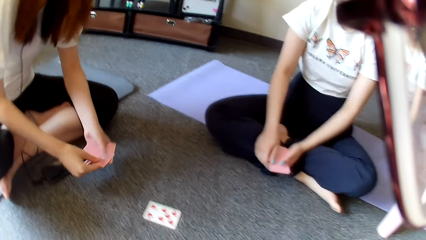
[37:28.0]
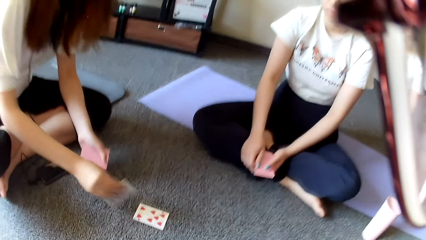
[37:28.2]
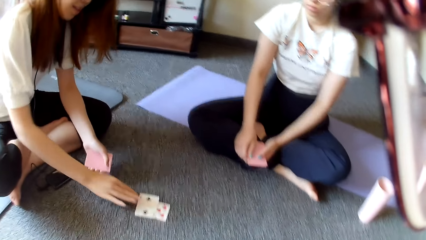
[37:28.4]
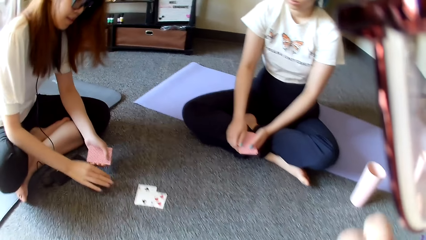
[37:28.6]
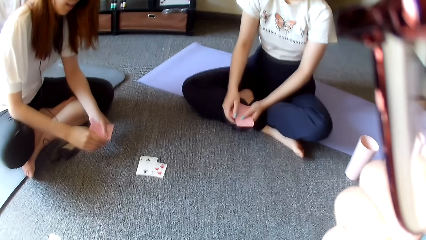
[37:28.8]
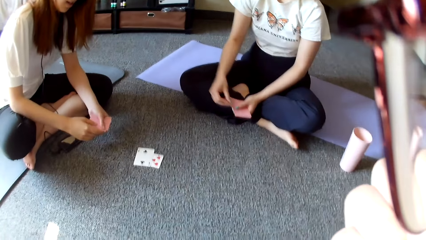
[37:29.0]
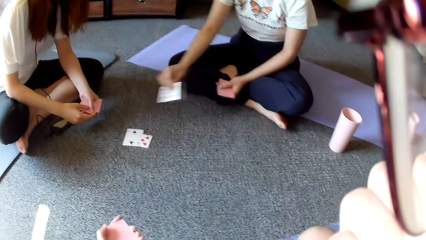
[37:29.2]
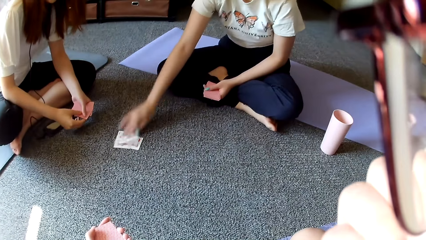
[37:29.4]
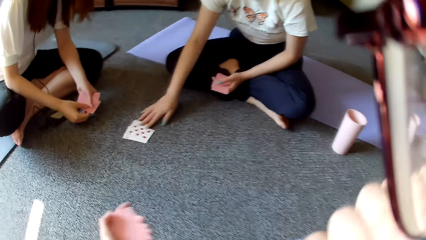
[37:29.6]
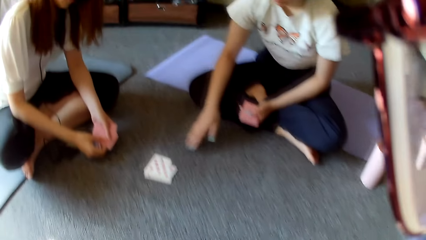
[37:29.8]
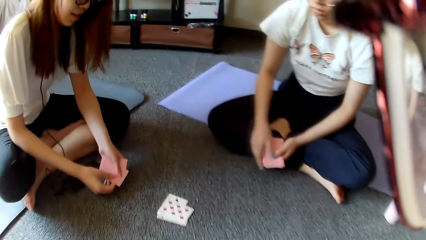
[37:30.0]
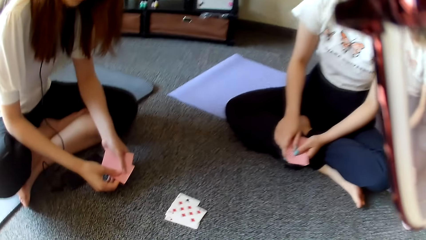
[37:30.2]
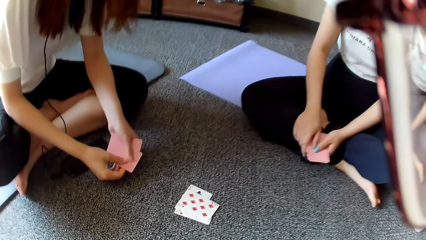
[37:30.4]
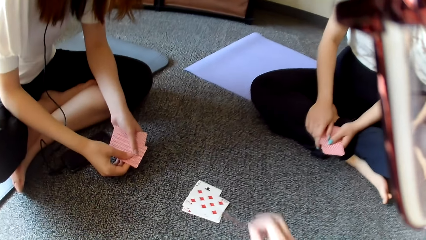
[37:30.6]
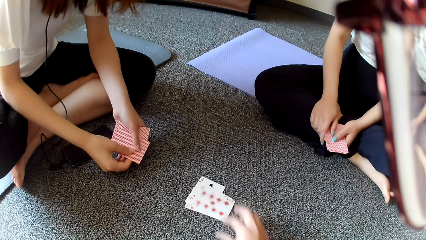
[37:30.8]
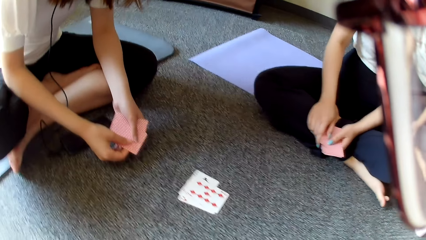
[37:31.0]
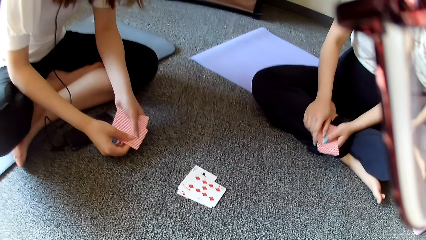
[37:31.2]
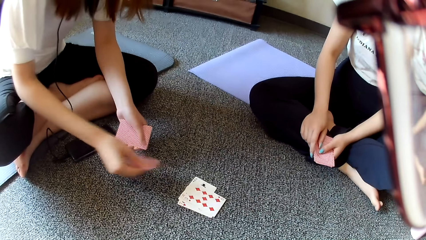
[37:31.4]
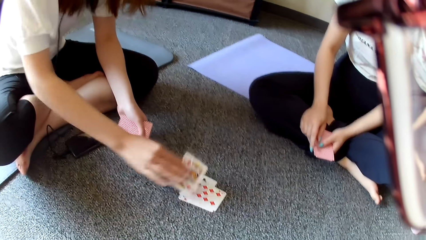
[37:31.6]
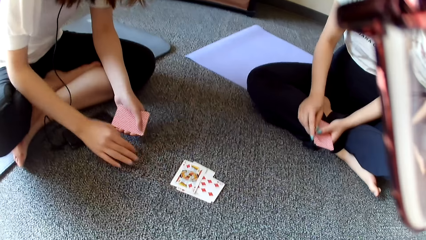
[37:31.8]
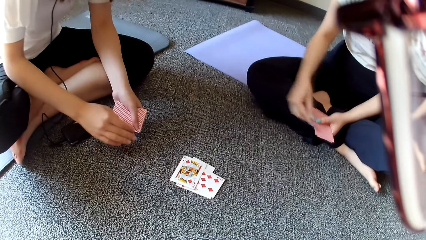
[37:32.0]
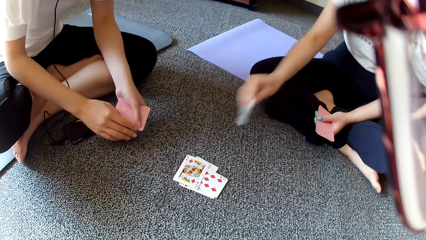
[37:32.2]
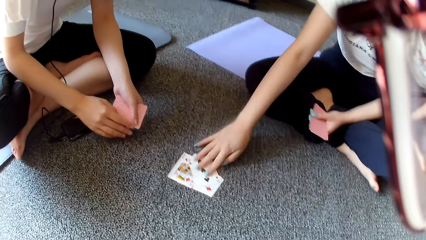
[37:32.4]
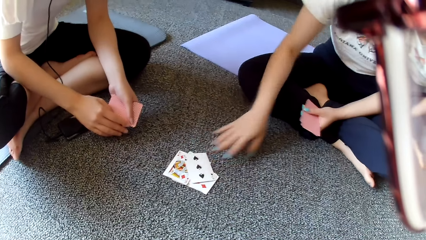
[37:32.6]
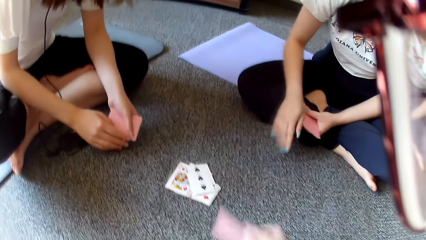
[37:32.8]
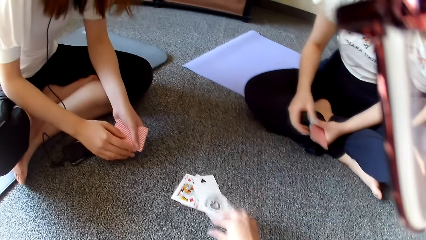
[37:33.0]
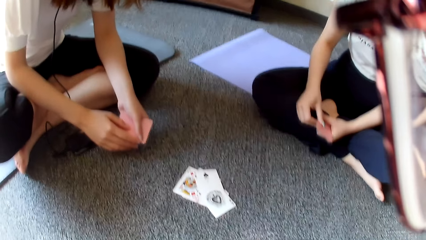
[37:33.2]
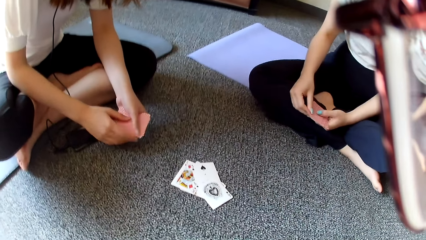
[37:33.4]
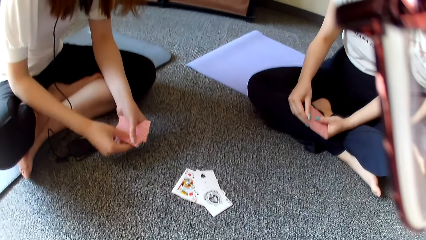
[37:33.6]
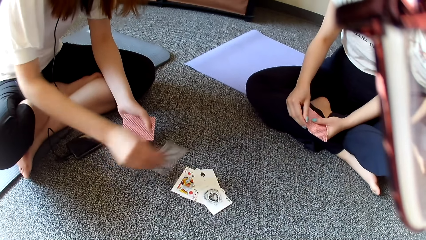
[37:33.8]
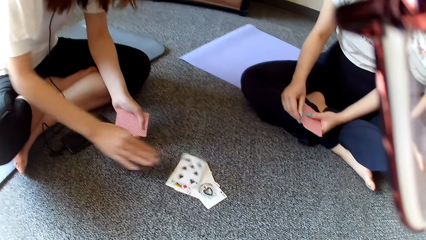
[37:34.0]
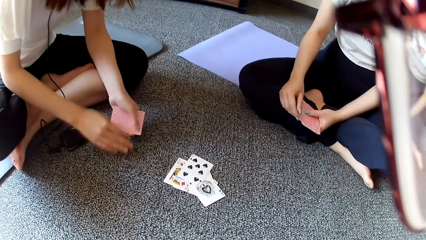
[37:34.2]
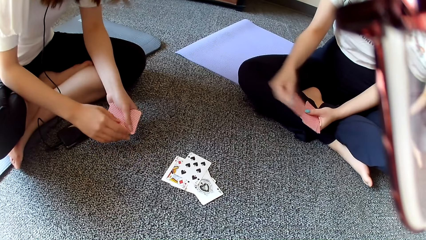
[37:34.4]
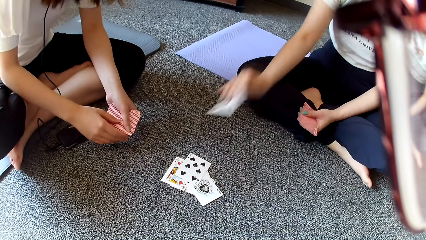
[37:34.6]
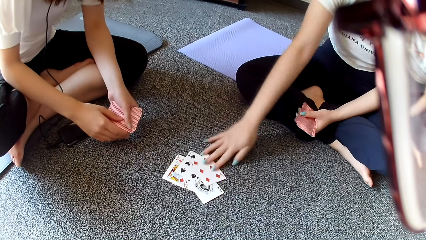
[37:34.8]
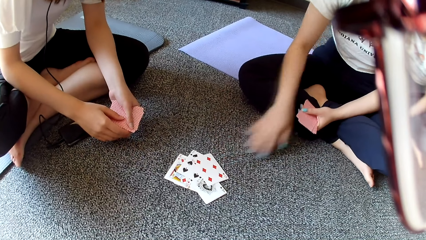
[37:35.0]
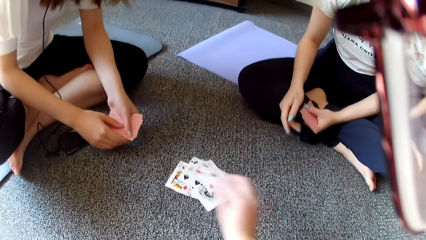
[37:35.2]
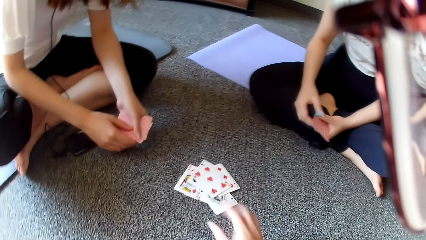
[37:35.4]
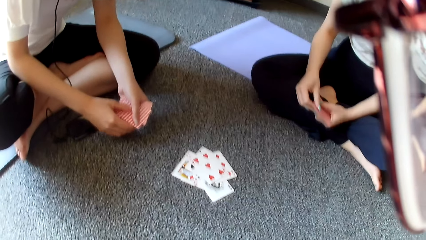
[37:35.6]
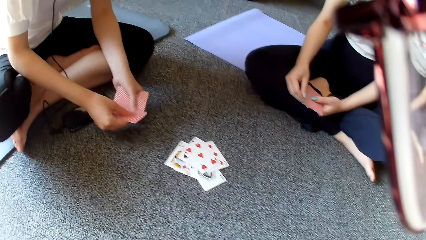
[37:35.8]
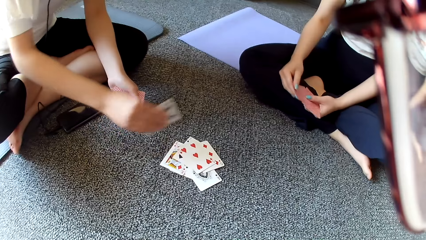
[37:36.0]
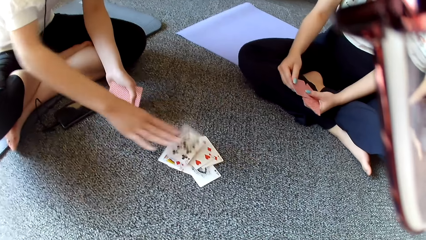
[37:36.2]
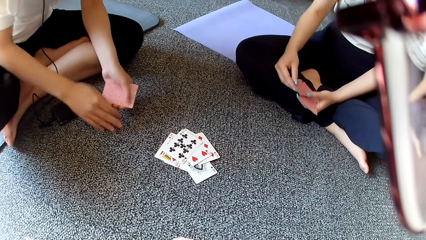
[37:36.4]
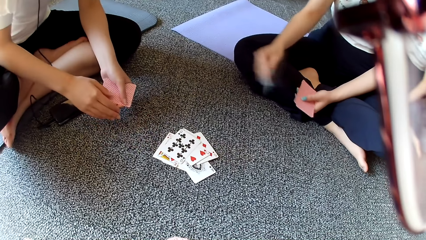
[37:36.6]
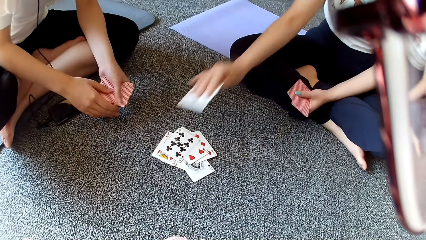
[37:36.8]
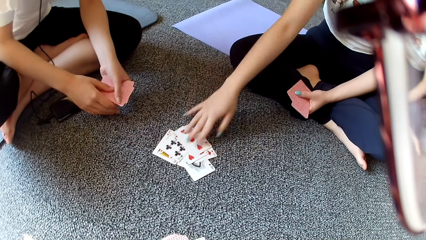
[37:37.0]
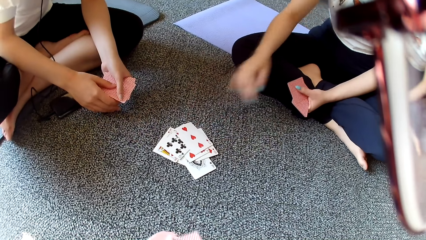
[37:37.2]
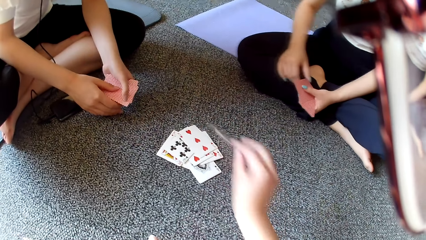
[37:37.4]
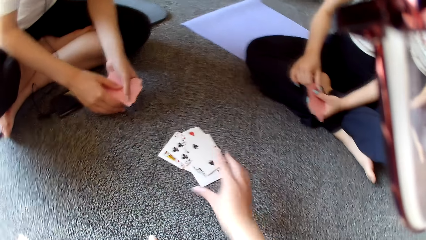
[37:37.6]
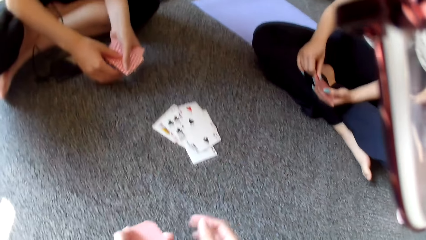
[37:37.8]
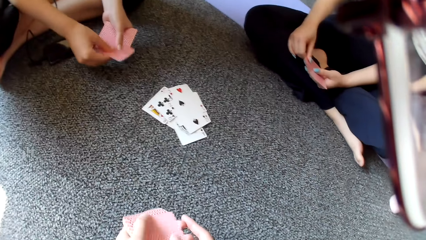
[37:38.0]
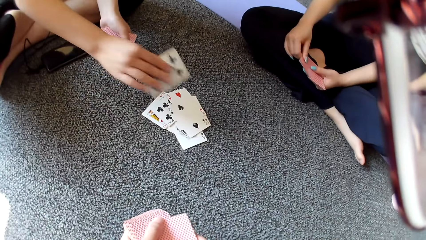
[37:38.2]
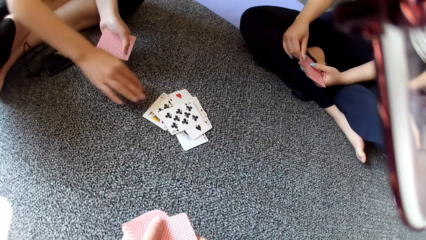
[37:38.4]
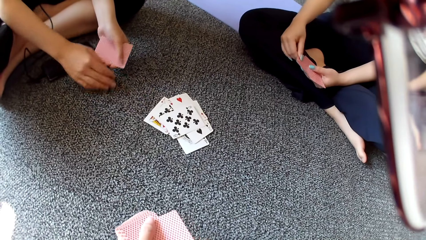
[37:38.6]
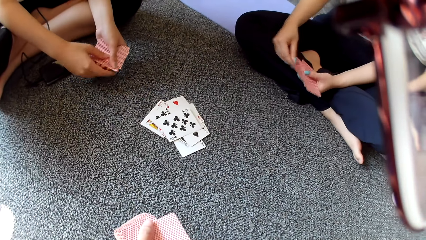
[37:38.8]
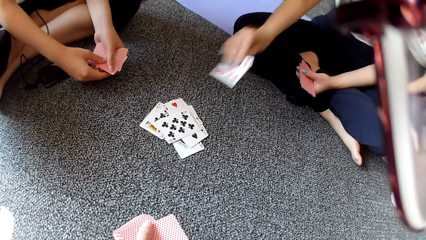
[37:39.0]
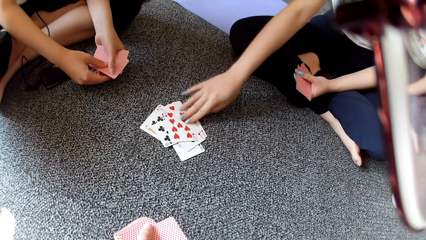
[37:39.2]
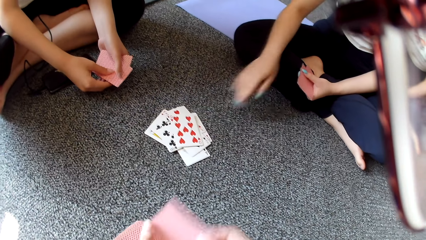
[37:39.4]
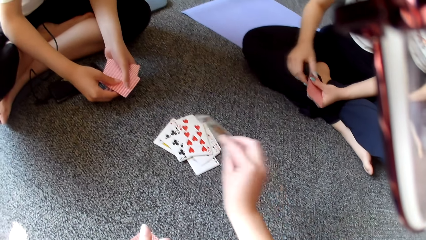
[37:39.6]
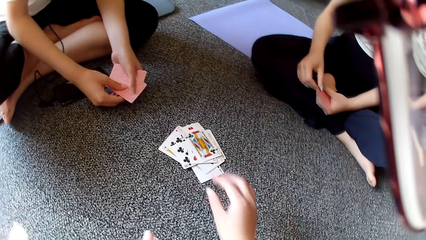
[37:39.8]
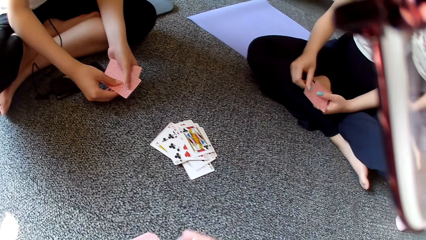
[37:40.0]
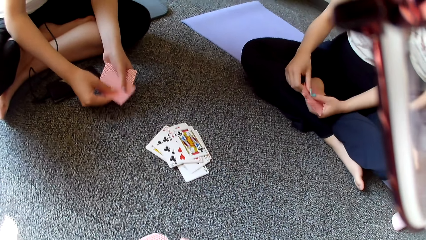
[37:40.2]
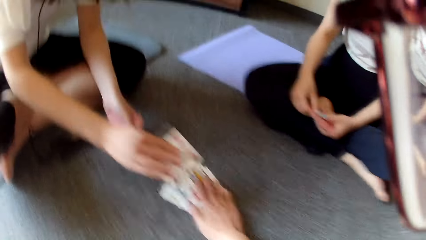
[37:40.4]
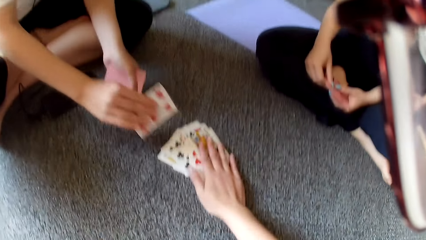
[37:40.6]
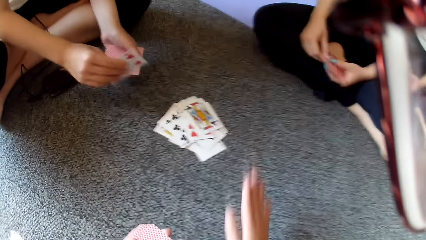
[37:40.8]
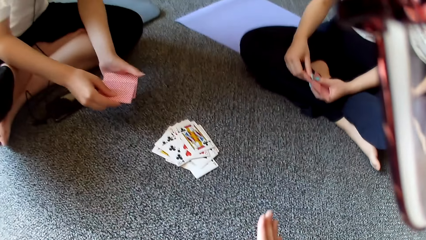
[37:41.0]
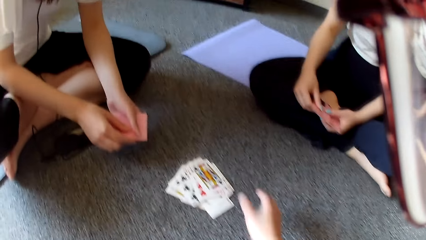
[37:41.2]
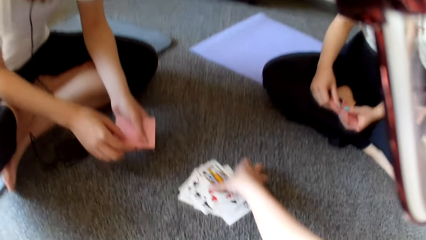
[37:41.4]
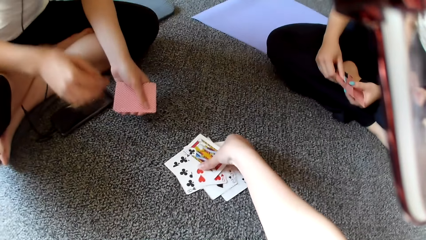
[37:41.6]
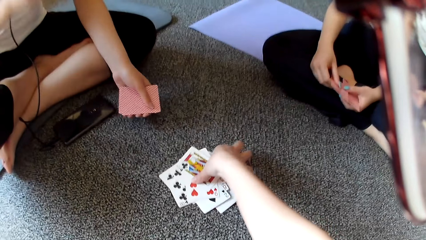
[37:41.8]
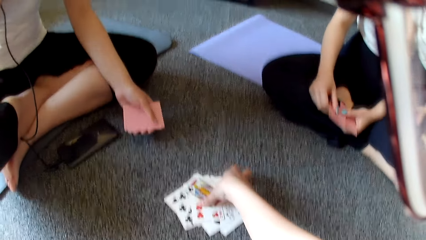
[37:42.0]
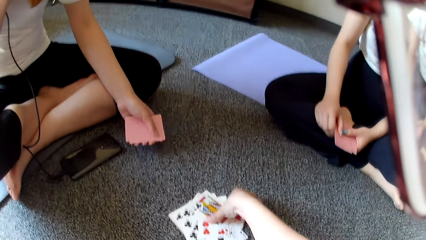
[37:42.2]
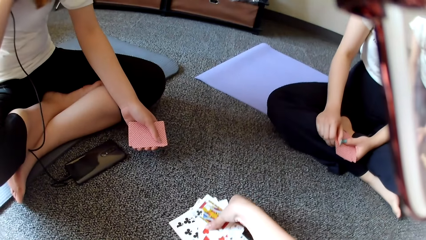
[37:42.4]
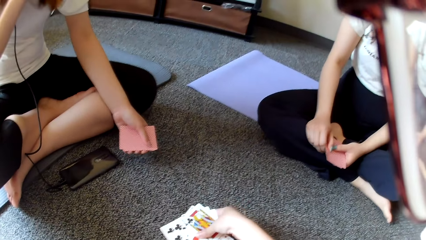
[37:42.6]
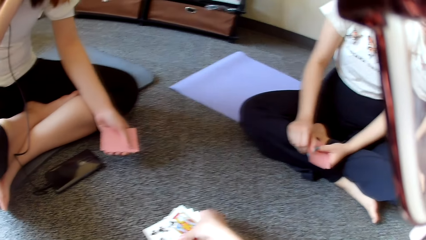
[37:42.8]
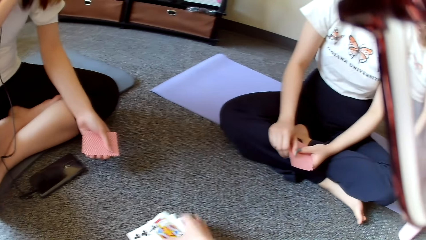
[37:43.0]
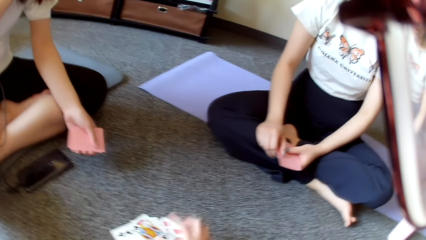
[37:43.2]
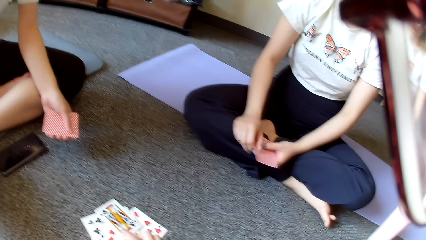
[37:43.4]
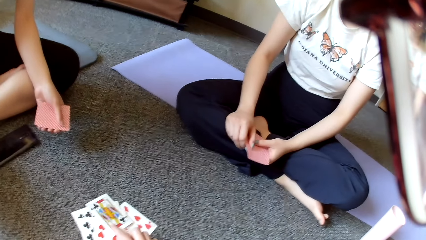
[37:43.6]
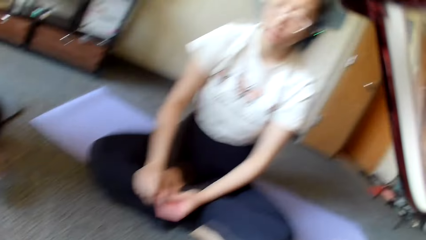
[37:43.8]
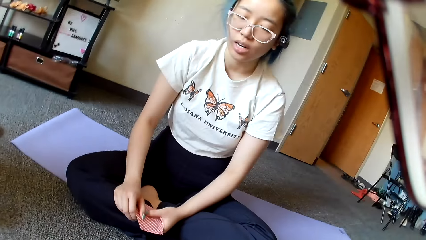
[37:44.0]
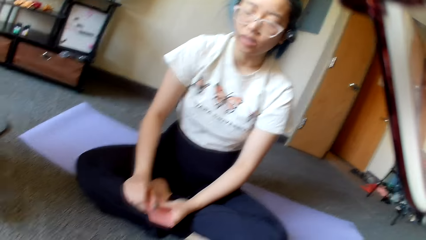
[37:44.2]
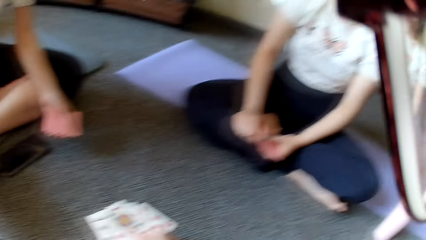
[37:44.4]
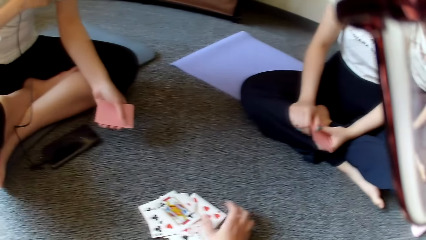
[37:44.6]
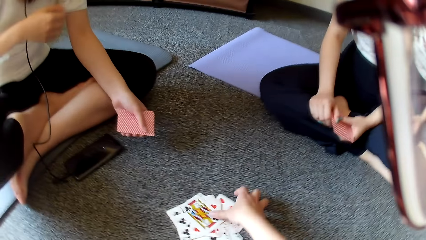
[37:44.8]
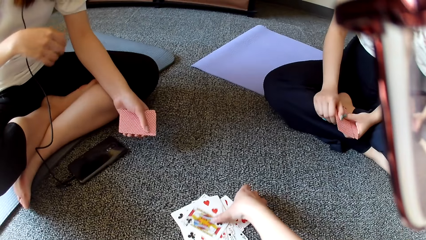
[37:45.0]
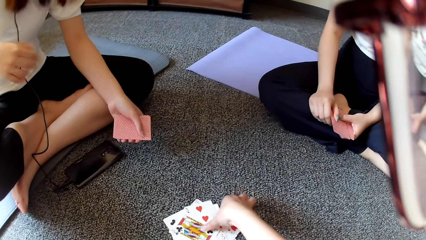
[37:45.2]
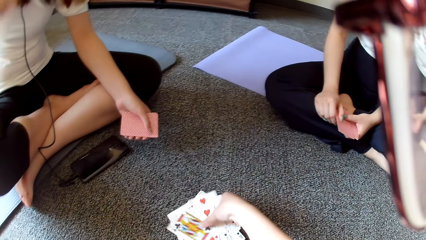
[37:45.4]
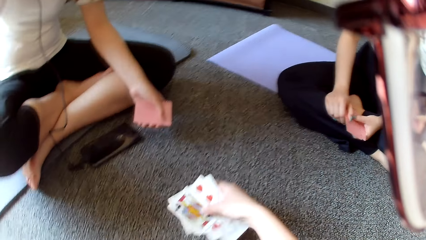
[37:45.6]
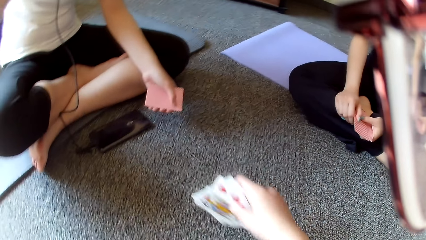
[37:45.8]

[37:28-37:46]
The camera wearer places a card on the floor. A woman places a card on the floor. Another woman places a card on the floor. The camera wearer places a card on the floor. The first woman places a card on the floor. The other woman places a card on the floor. The camera wearer places a card on the floor. The first woman places a card on the floor. The other woman places a card on the floor. The camera wearer places a card on the floor. The first woman places a card on the floor. The other woman places a card on the floor. The camera wearer places a card on the floor. The first woman places a card on the floor. The other woman places a card on the floor. The camera wearer places a card on the floor. The first woman places a card on the floor. The other woman places a card on the floor. The camera wearer places a card on the floor. They tap on the cards, pick the cards and look around.
